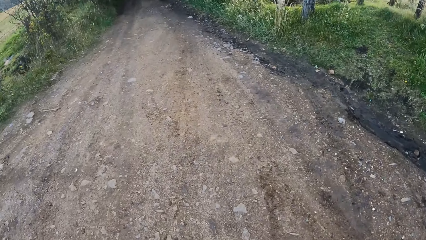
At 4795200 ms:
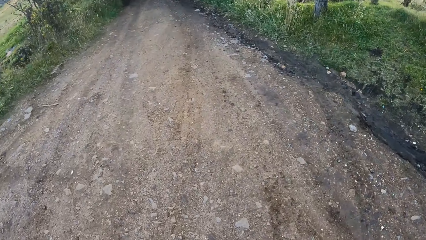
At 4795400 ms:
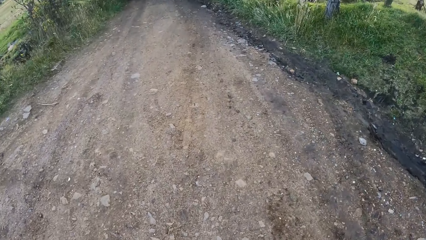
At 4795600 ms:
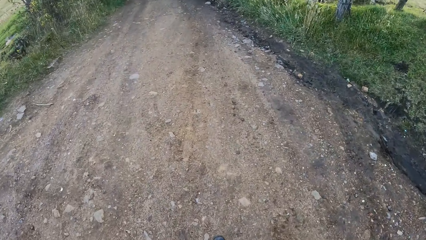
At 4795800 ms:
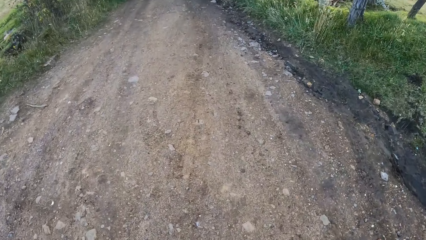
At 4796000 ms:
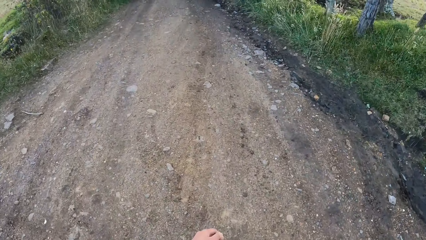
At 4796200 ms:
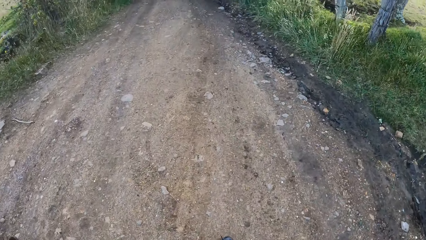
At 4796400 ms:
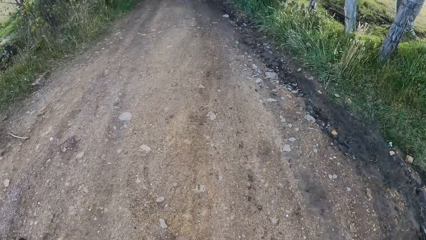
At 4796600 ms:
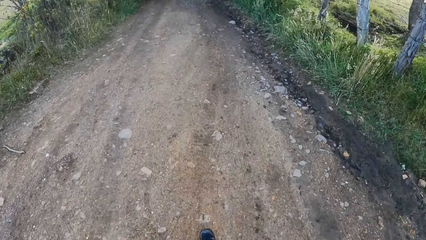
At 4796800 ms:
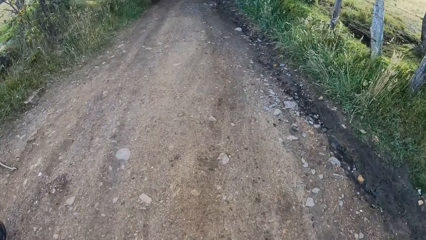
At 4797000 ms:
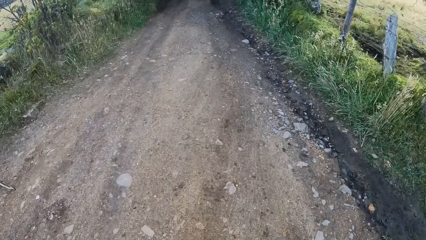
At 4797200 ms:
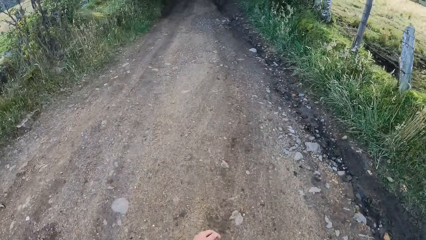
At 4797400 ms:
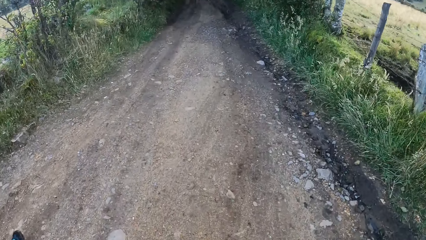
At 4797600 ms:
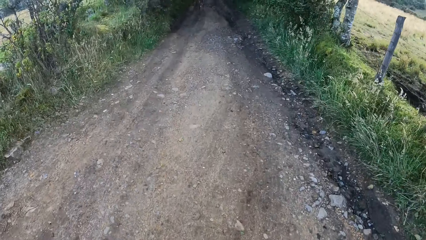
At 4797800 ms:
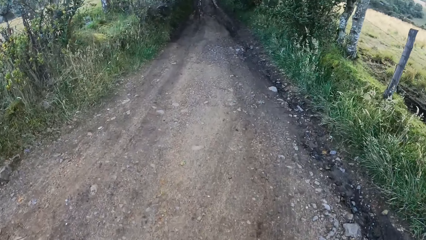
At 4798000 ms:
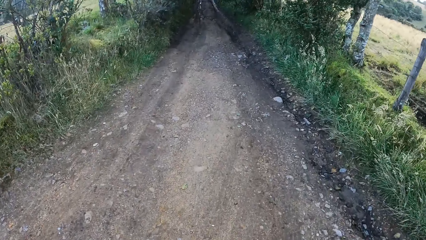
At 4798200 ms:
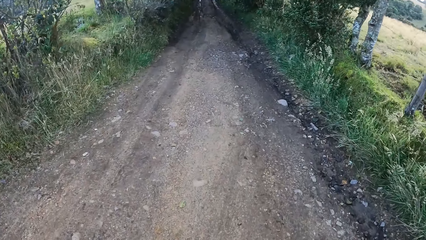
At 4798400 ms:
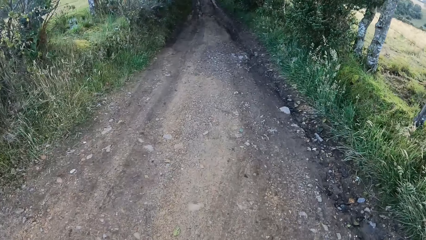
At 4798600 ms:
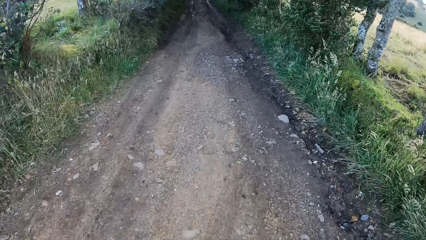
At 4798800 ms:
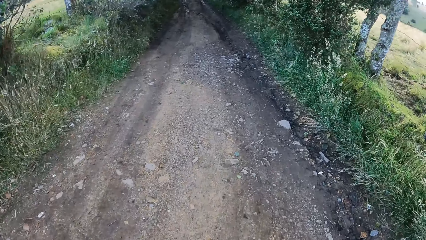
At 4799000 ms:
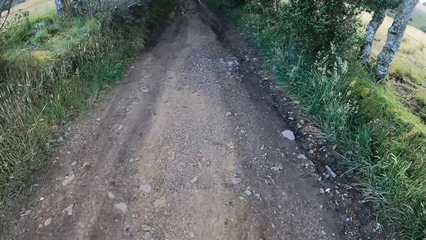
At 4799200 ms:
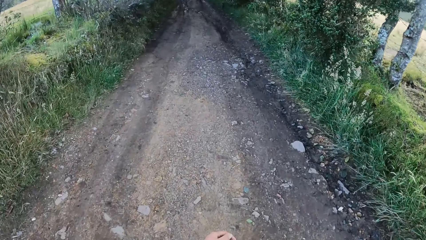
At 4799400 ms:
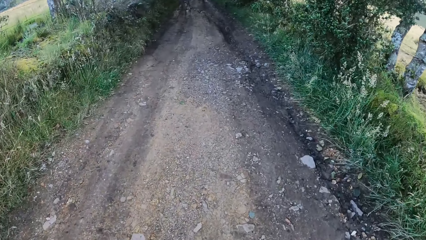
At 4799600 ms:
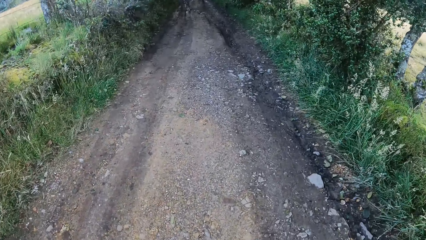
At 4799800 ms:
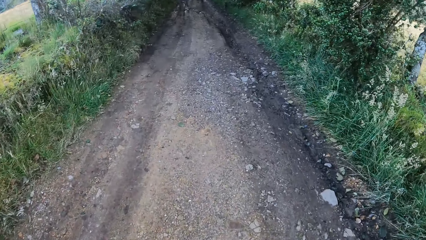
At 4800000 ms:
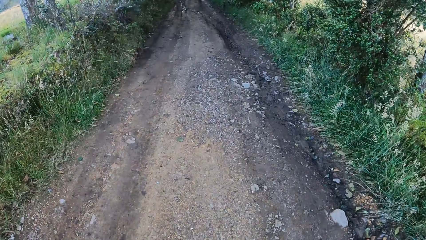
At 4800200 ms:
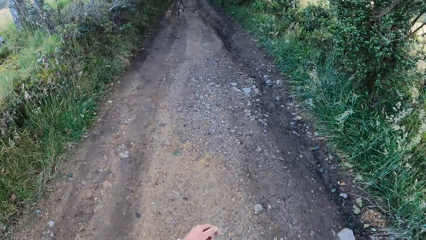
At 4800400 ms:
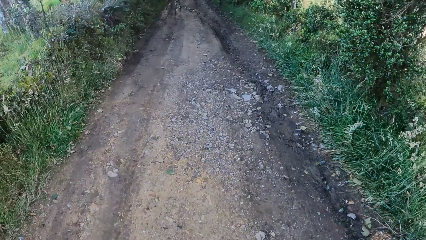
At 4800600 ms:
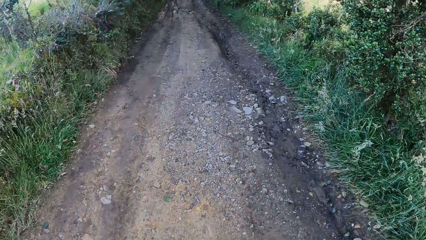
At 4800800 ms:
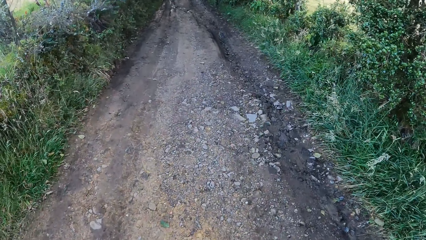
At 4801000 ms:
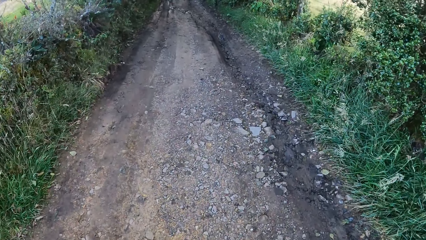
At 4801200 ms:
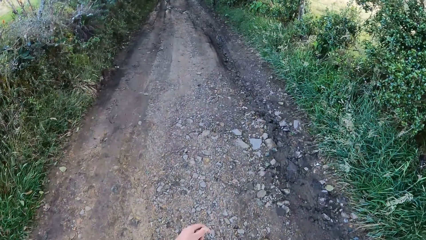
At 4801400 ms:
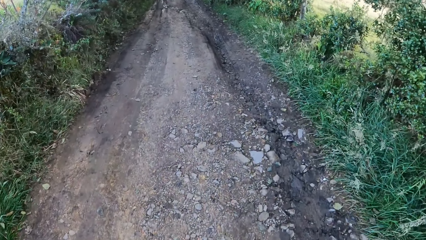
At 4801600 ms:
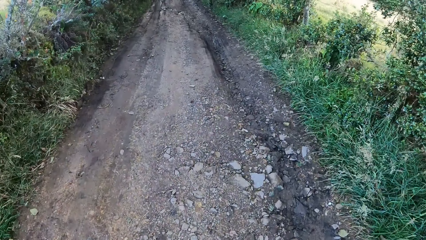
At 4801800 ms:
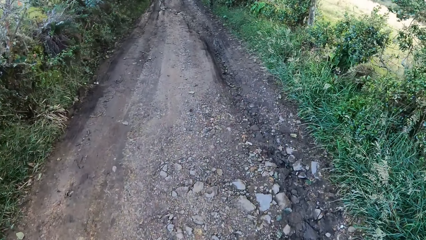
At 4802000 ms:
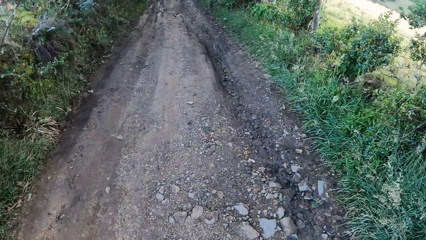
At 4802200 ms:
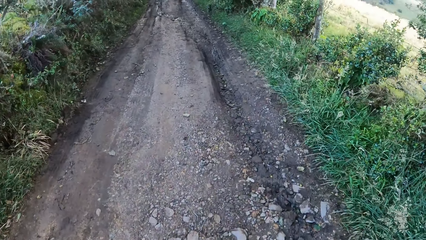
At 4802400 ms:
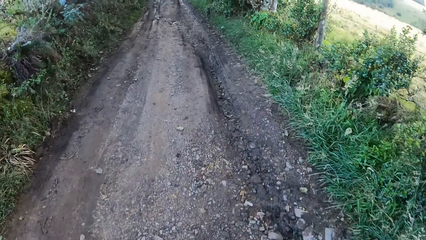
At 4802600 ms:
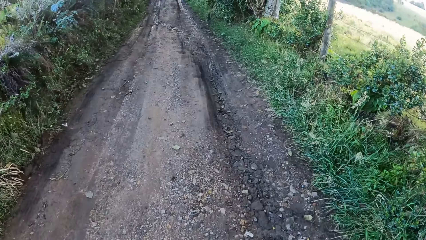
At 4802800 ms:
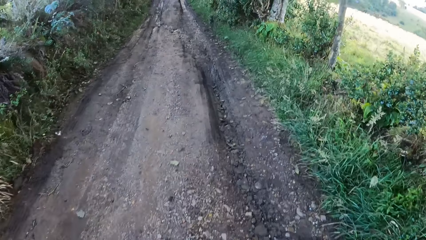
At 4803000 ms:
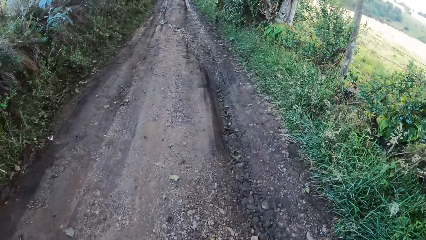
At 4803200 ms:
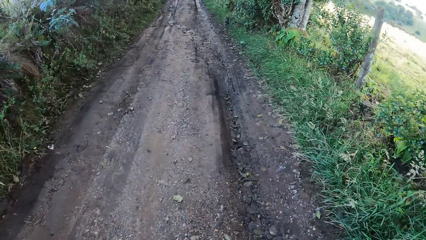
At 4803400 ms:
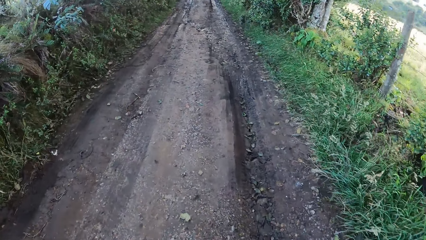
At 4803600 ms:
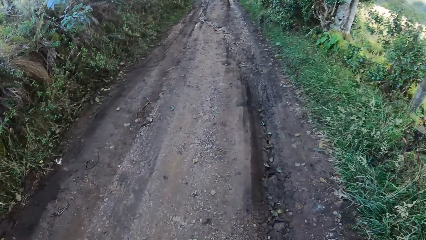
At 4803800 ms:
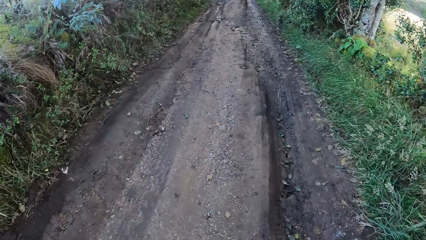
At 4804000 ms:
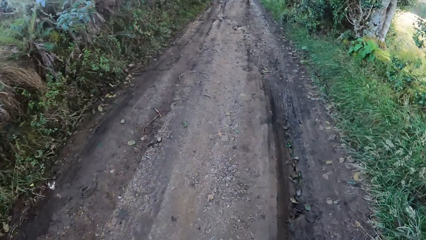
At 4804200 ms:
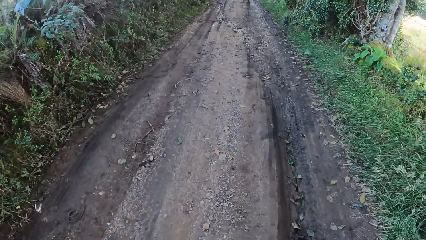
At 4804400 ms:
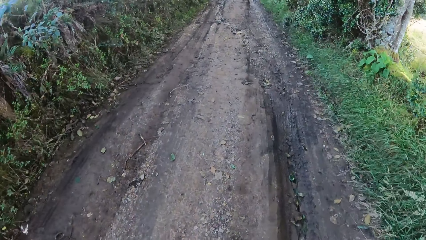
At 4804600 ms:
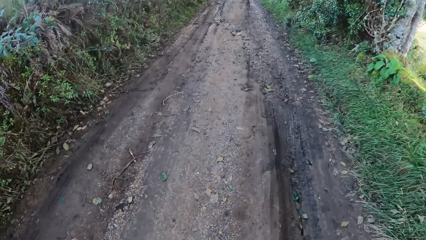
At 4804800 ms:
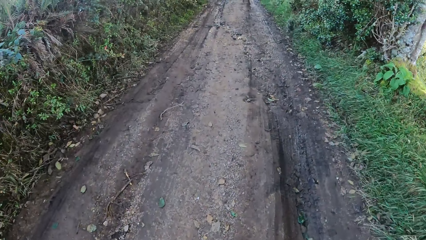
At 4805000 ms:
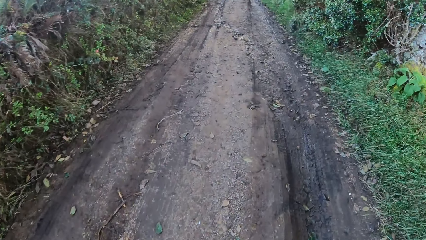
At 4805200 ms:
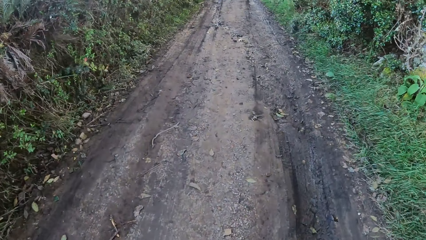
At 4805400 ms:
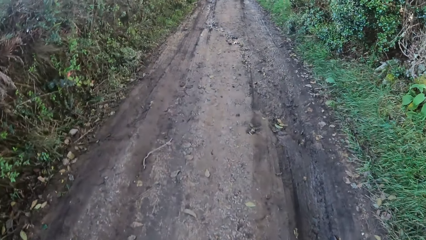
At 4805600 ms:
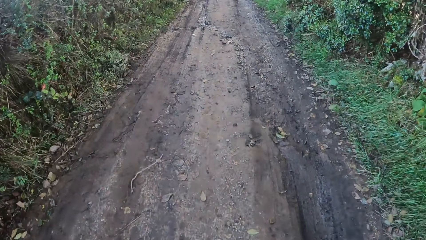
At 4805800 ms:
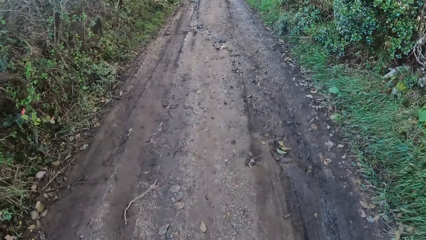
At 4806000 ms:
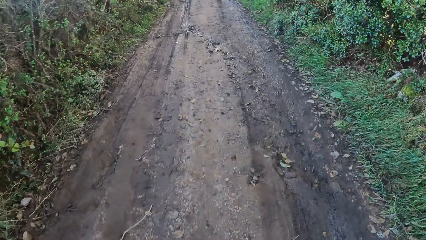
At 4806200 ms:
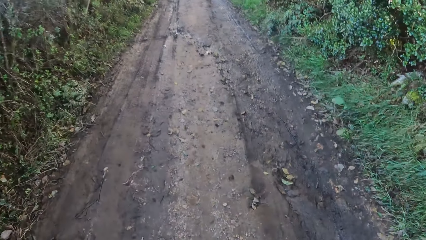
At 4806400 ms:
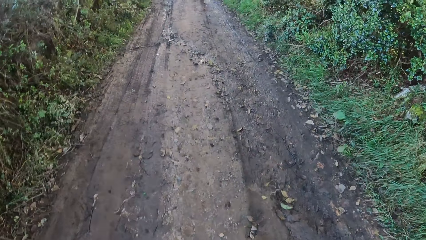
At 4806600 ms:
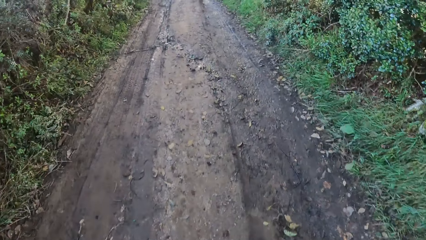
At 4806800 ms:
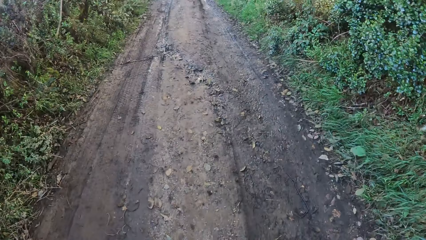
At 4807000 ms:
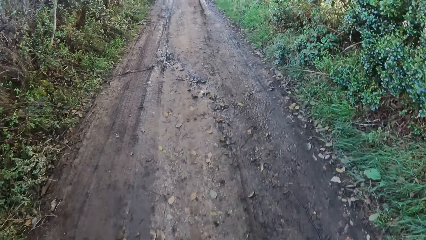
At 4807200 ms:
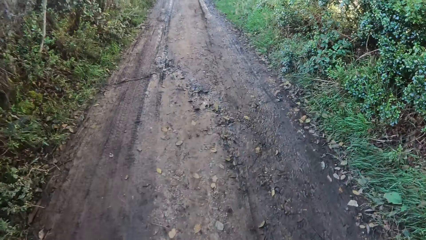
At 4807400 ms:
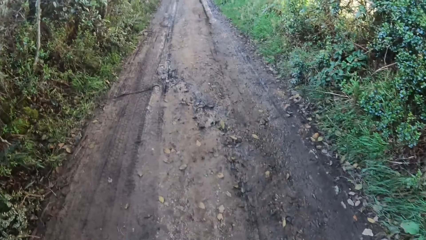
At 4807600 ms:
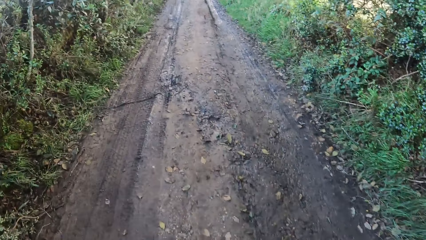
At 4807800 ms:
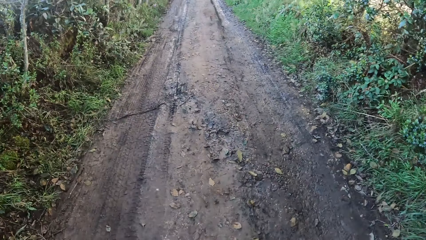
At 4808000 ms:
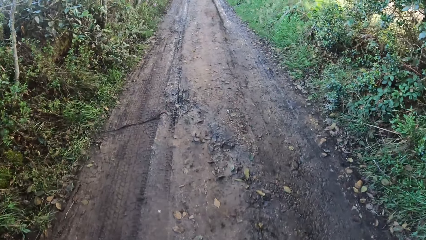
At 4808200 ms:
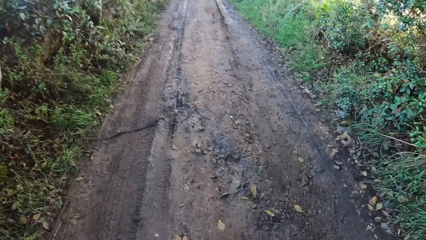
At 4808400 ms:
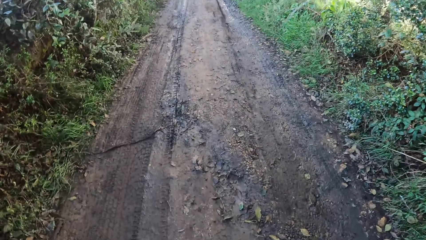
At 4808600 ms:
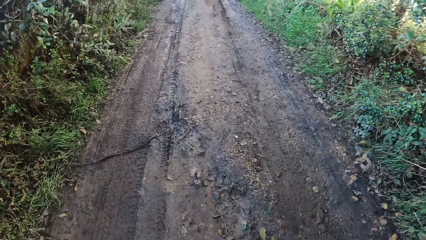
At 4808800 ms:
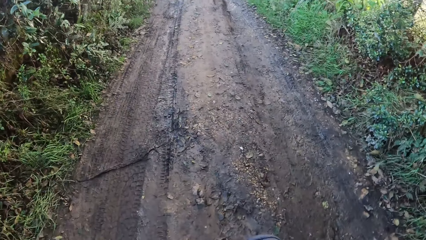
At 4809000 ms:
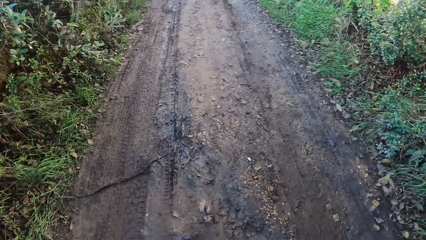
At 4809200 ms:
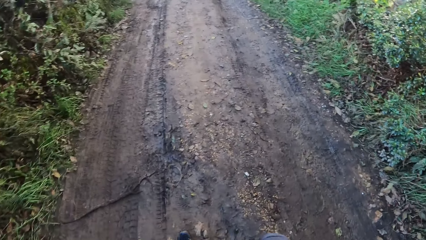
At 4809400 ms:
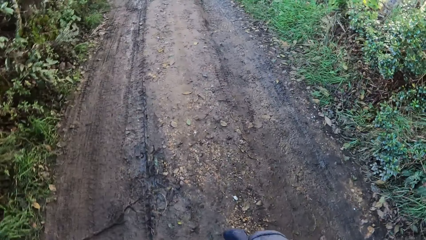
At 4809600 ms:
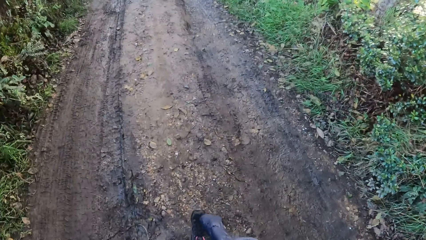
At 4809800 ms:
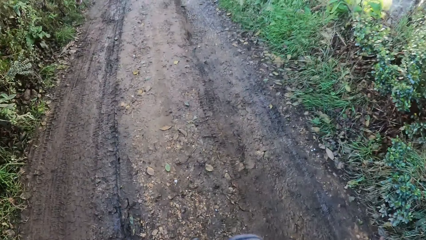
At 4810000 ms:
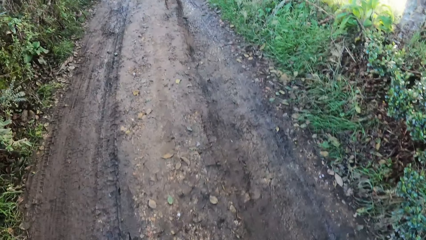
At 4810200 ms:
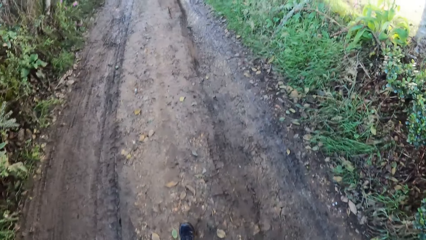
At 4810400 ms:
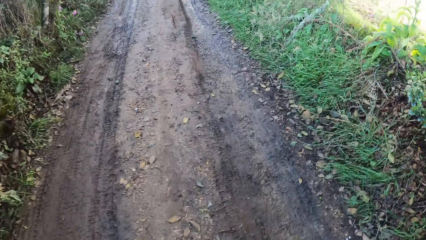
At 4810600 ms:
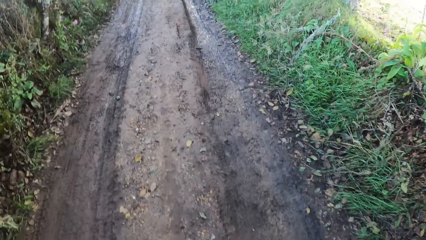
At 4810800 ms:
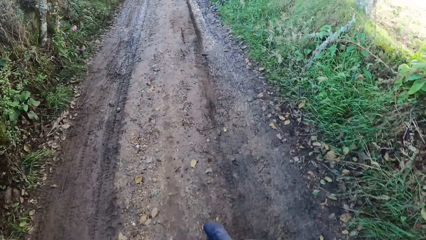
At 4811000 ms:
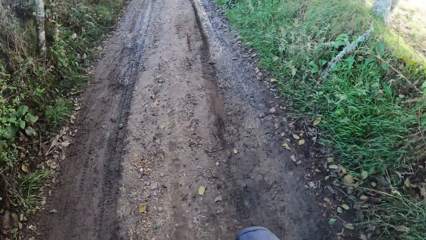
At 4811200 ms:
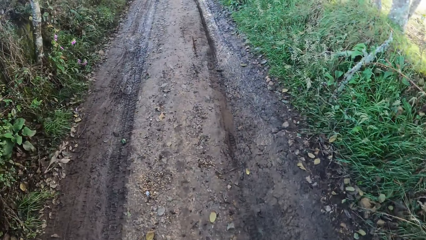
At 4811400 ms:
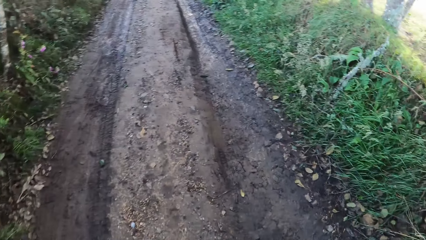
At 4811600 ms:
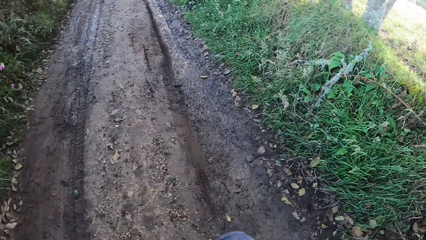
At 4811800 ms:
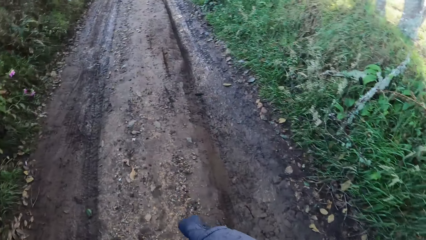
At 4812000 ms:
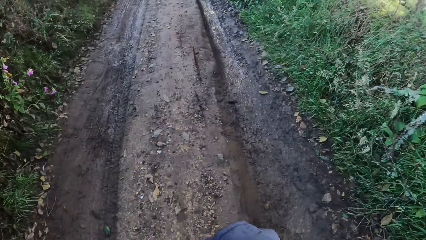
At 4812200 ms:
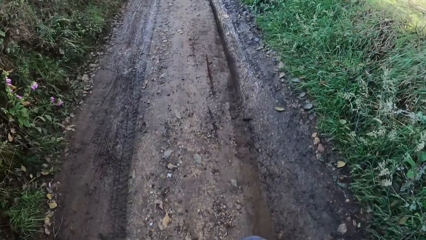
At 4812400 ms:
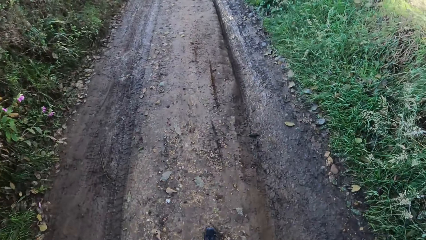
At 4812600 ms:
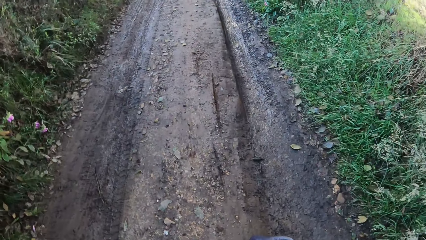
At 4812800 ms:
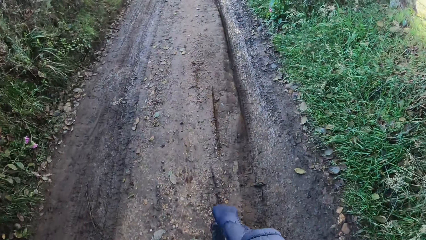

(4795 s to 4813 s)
The camera wearer walks on the road.
